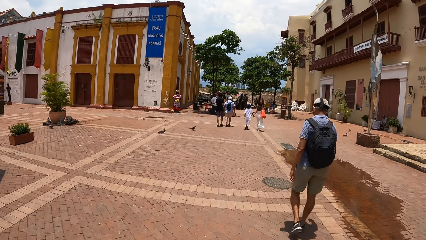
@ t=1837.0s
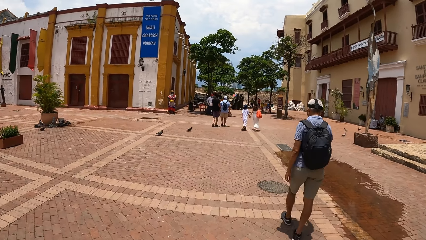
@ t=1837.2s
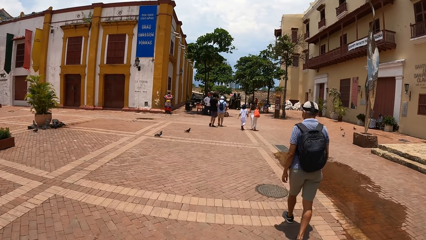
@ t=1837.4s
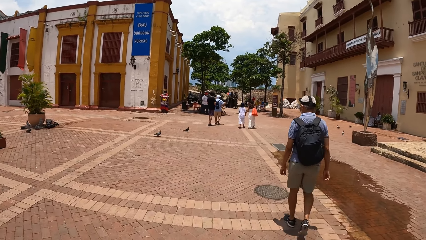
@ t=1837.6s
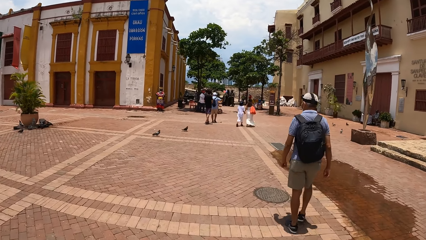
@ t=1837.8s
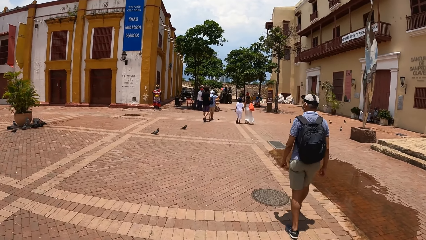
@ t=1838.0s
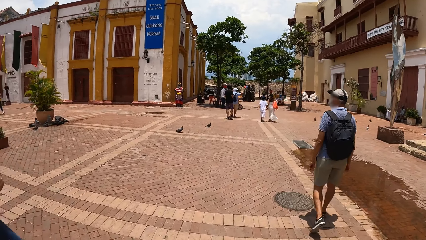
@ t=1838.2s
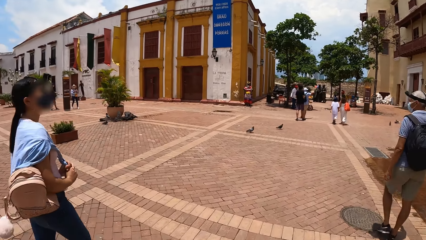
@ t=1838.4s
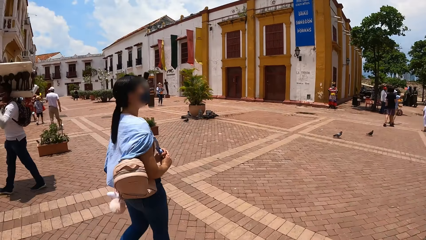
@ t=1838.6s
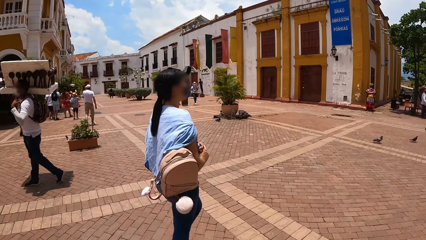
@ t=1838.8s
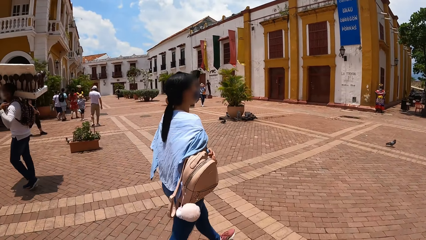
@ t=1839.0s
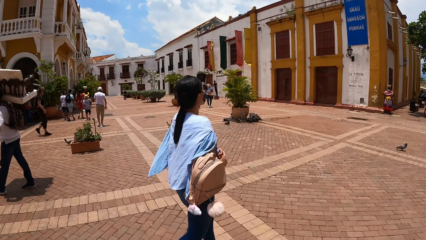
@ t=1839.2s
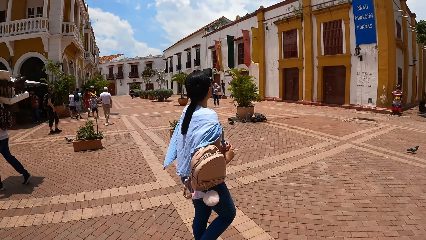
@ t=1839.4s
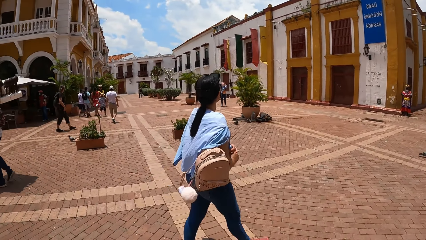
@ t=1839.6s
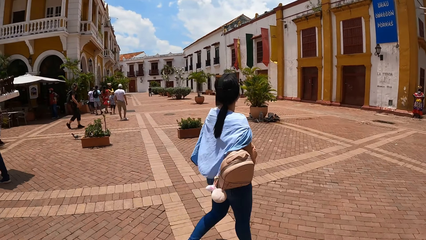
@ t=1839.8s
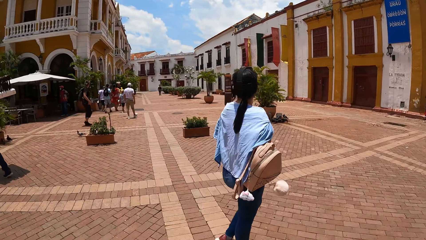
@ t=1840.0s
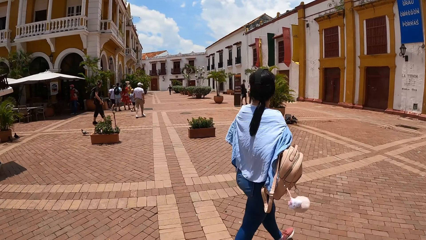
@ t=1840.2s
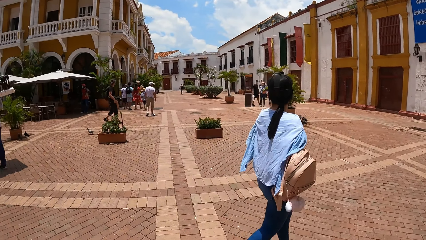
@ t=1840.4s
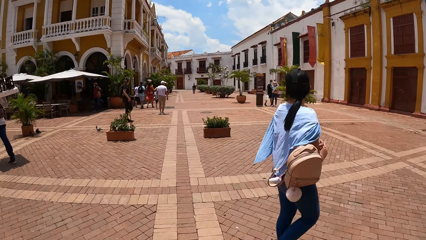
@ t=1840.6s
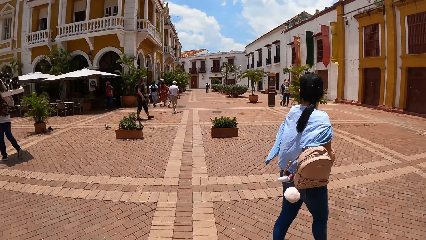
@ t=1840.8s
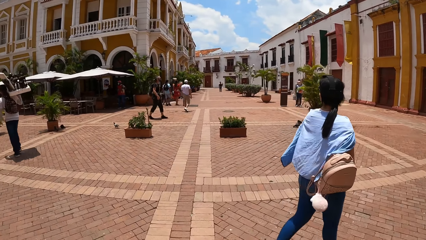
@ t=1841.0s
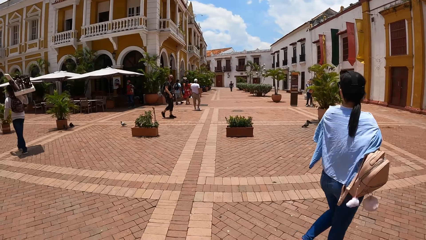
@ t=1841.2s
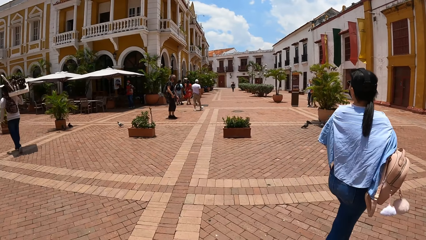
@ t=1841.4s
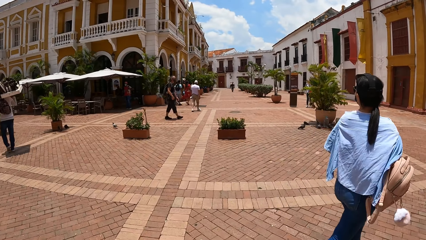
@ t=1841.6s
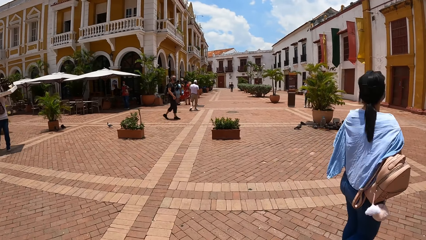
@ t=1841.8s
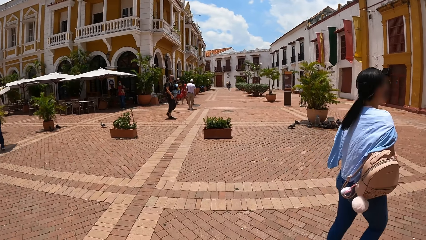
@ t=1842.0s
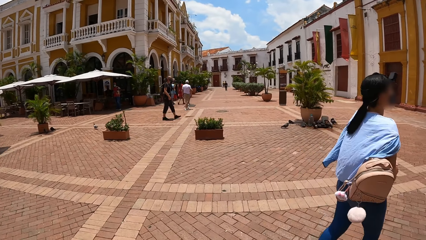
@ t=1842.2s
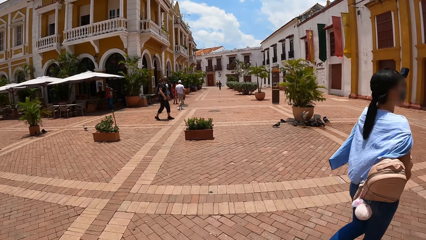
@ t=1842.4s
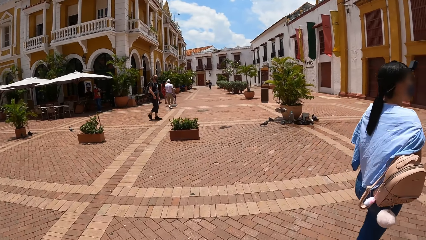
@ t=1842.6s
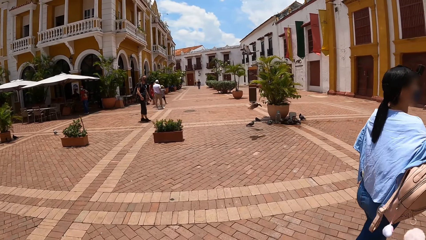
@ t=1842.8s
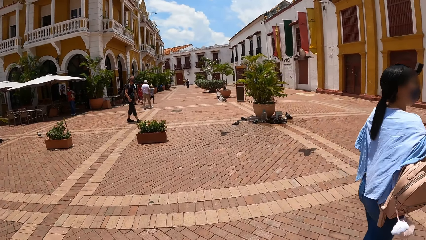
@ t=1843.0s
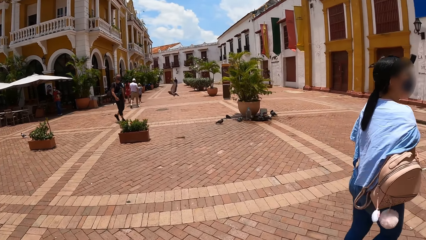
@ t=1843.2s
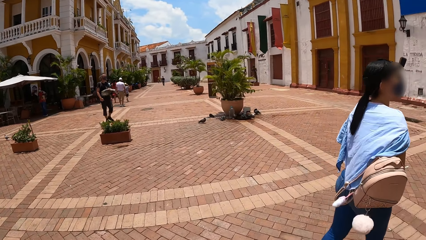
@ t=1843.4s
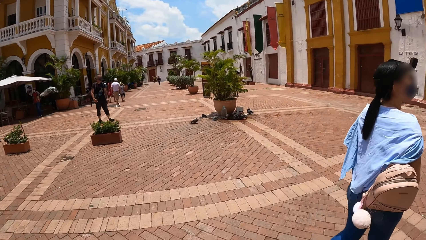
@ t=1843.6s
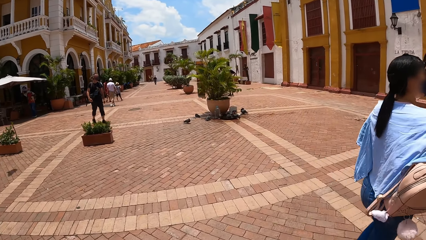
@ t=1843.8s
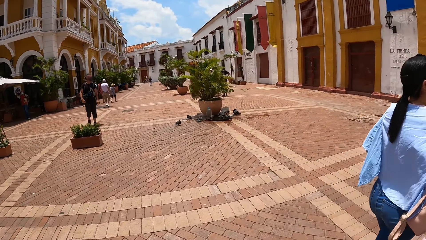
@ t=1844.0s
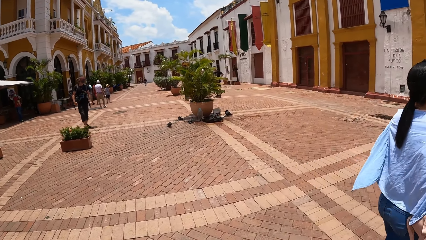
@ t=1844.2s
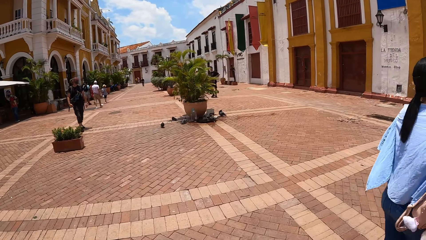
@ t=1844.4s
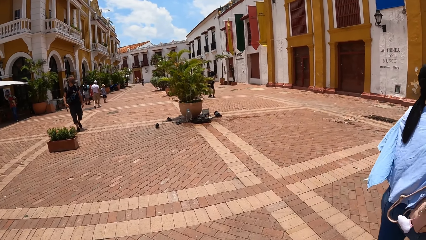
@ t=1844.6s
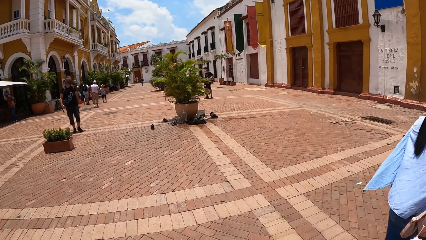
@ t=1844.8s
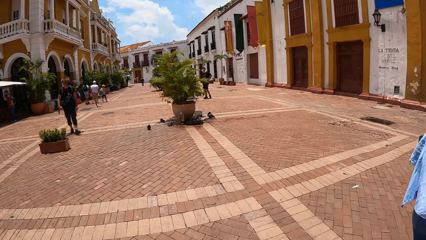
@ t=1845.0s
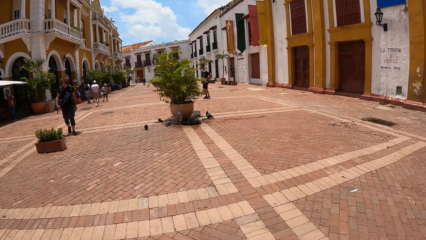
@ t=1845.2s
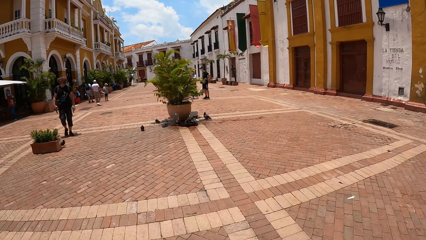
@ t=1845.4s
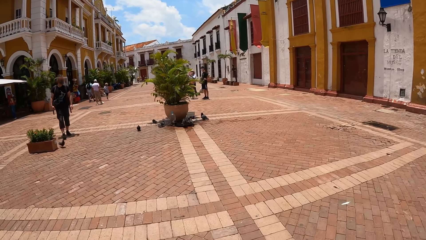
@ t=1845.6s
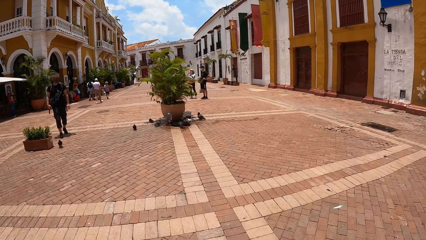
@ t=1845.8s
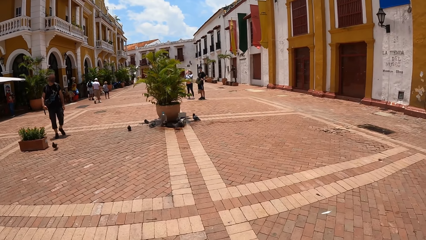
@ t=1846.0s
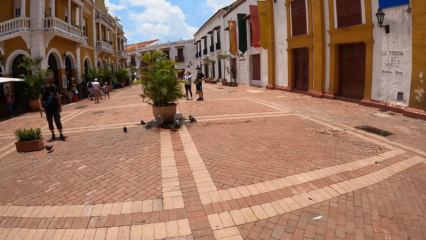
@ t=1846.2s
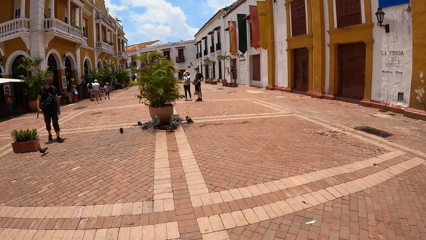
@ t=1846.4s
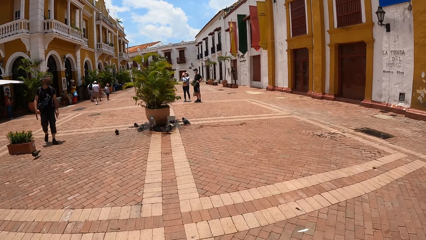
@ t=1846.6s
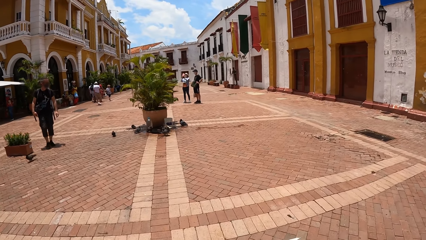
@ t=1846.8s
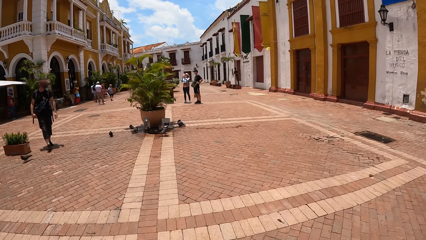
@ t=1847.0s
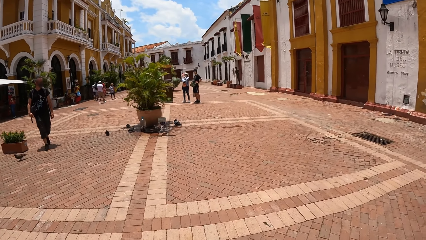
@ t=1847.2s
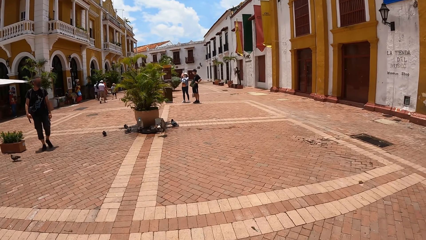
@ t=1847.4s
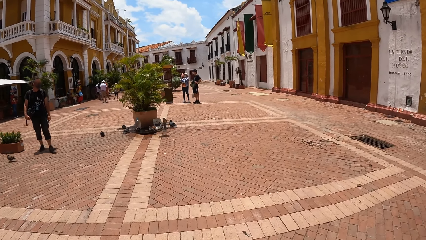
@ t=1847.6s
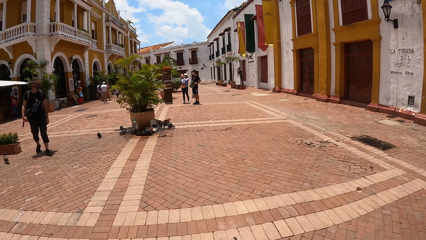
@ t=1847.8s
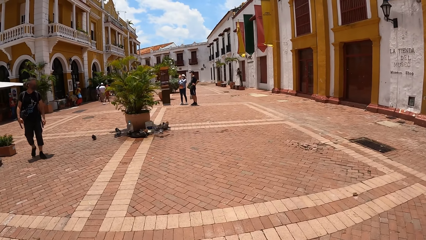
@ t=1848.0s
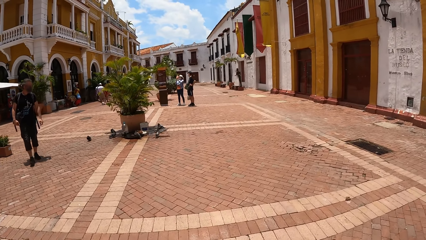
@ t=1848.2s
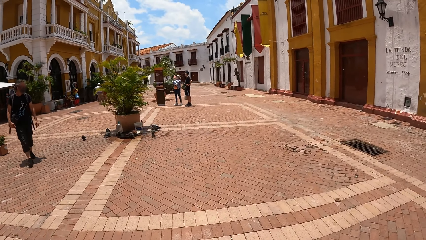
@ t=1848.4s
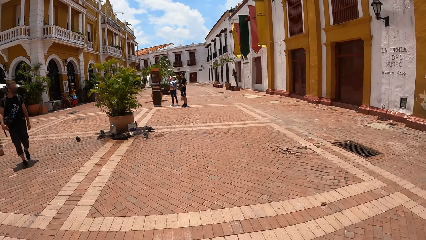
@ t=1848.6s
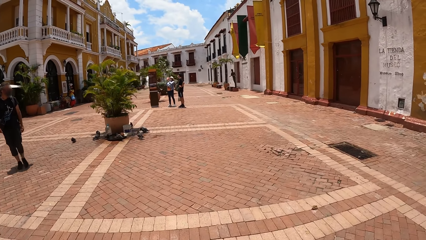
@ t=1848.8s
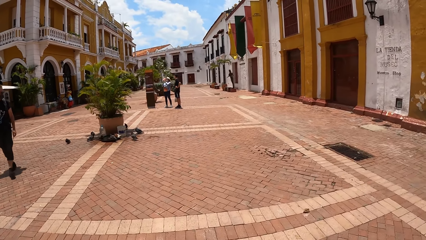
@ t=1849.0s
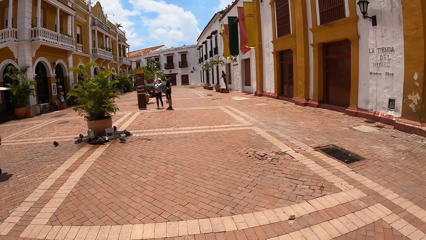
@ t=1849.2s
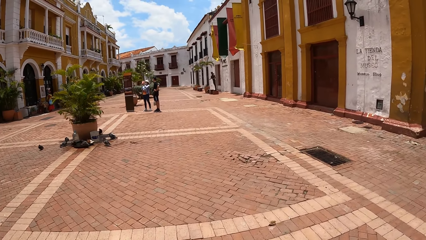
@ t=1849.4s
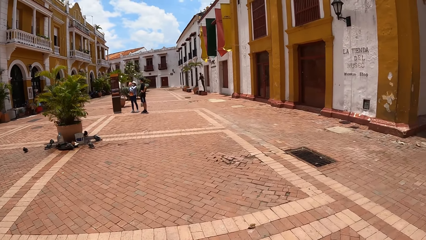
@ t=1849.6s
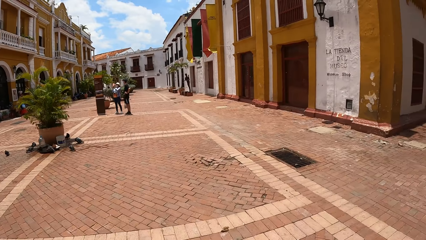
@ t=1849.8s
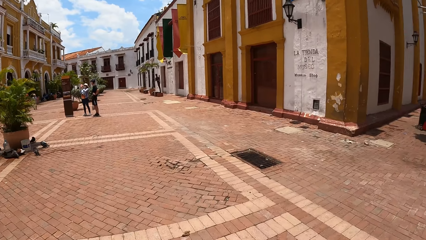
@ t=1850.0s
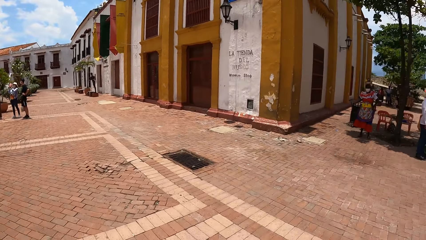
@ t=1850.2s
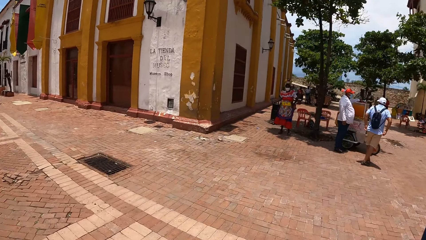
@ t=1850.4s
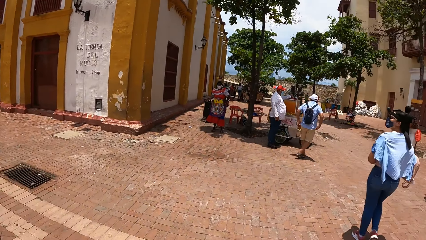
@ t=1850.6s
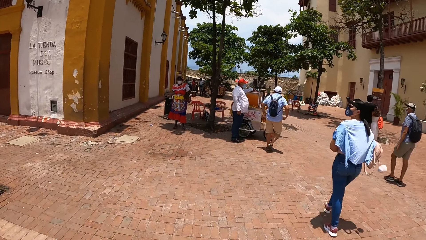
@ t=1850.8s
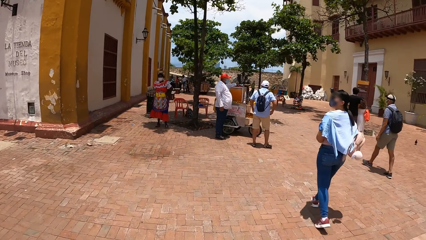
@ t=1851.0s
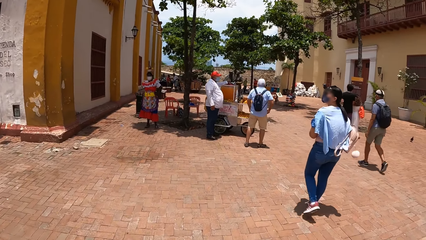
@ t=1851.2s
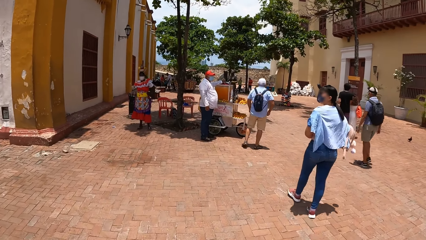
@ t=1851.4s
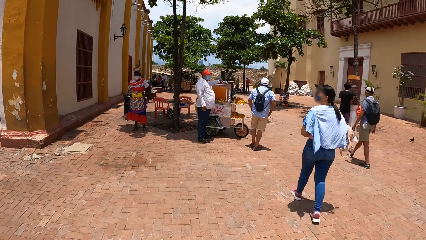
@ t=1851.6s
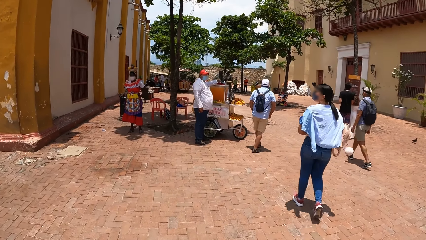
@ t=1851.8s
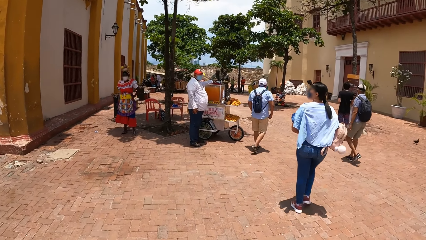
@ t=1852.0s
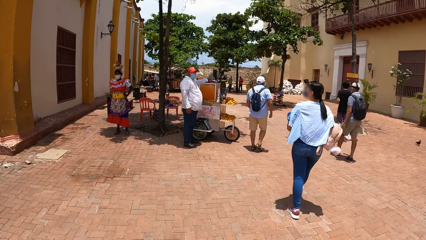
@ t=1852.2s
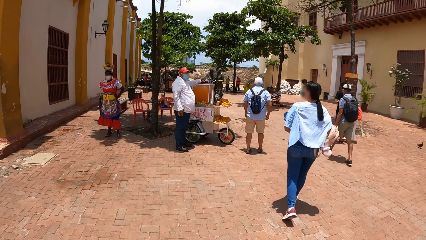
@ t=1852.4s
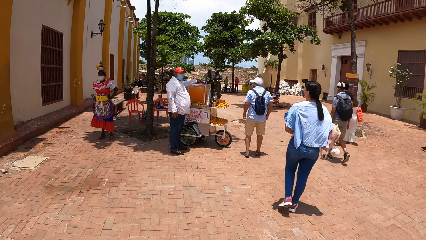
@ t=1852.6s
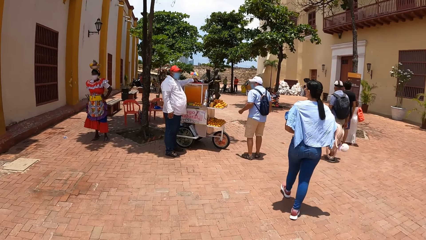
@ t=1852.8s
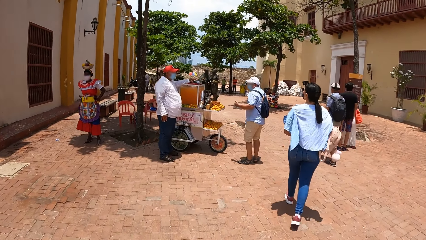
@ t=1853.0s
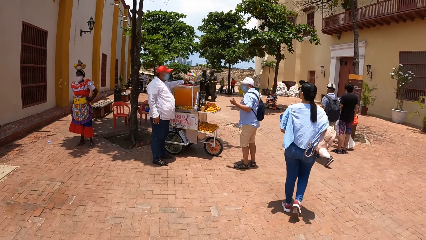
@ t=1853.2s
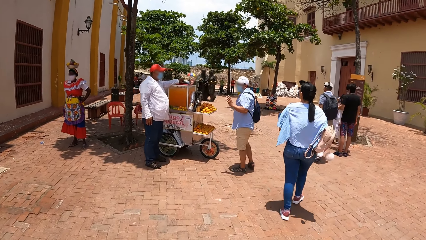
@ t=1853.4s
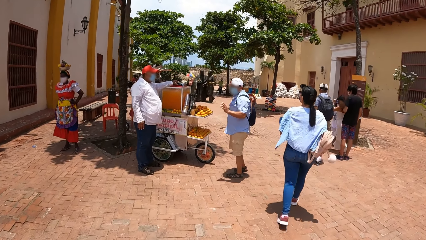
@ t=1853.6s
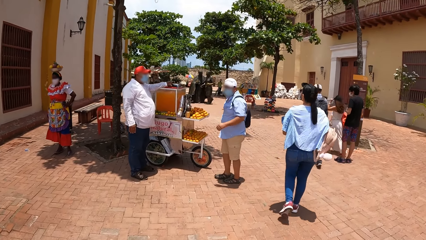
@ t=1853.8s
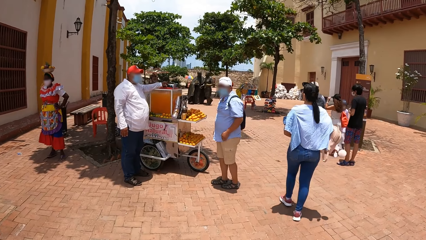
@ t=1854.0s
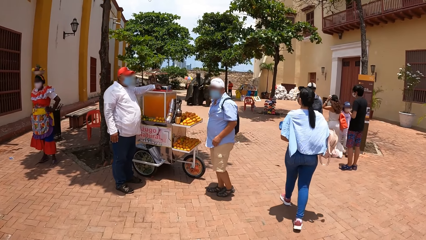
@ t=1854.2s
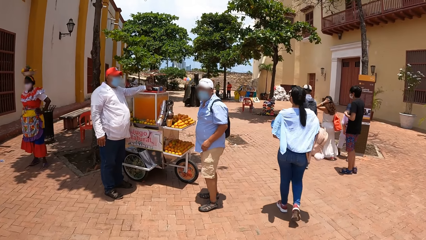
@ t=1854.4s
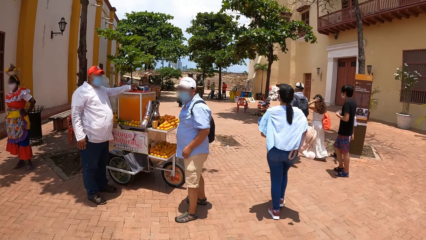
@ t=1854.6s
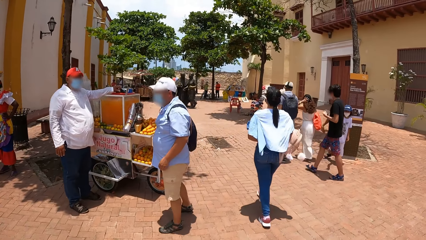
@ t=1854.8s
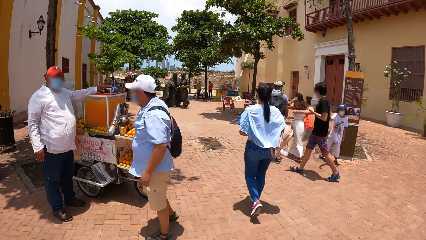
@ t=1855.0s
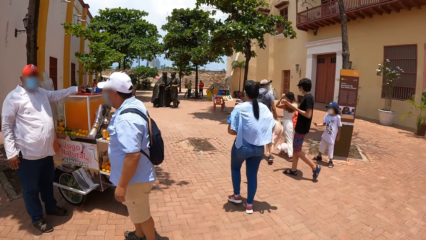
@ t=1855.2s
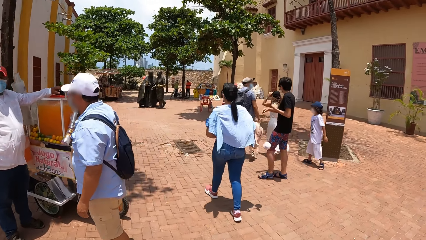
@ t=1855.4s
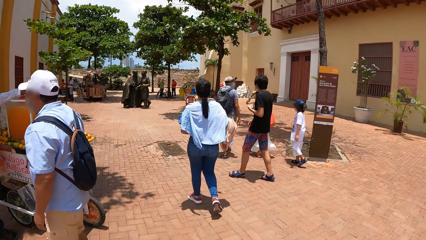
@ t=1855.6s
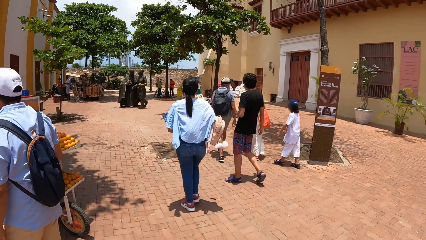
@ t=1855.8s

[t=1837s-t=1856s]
The camera wearer turns left. They look forward. They turn right. They look forward.
